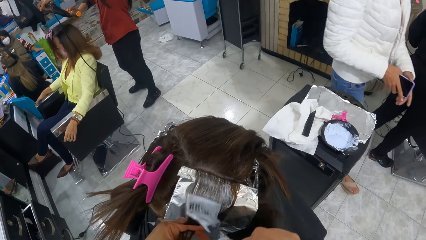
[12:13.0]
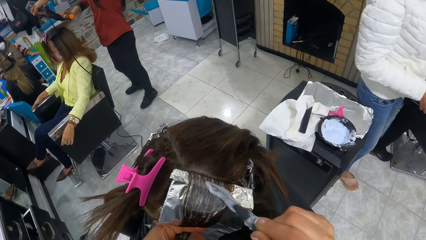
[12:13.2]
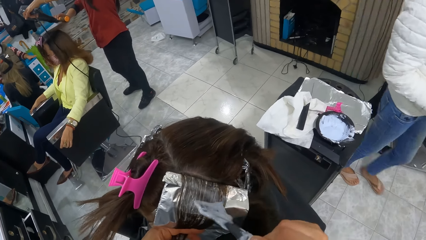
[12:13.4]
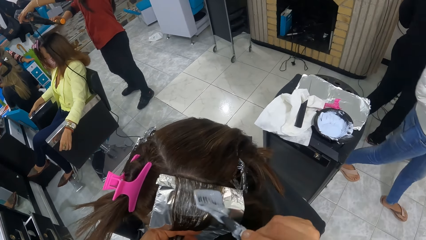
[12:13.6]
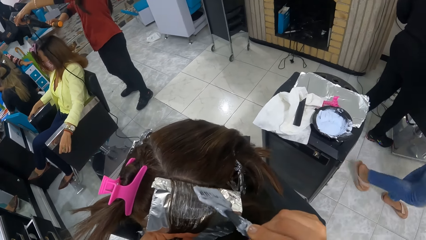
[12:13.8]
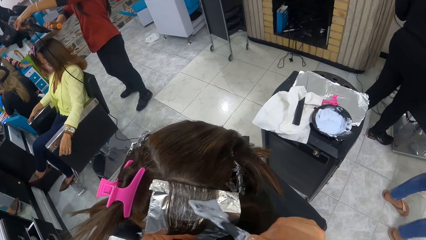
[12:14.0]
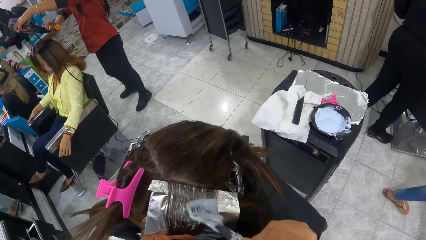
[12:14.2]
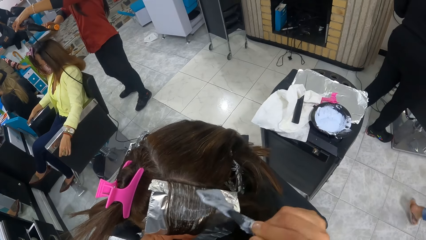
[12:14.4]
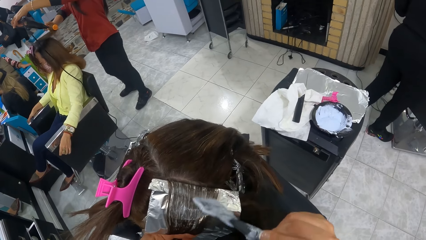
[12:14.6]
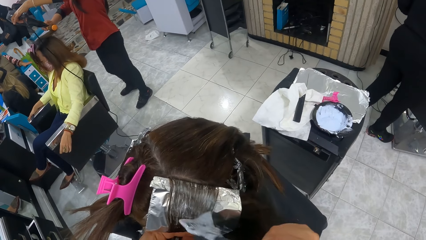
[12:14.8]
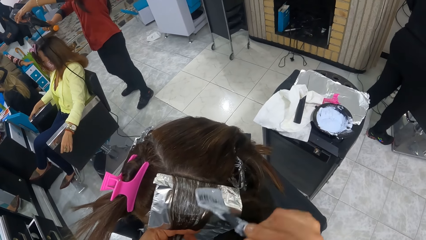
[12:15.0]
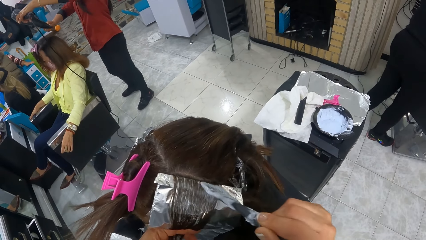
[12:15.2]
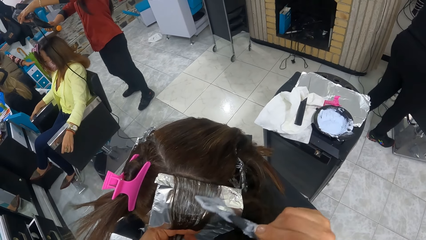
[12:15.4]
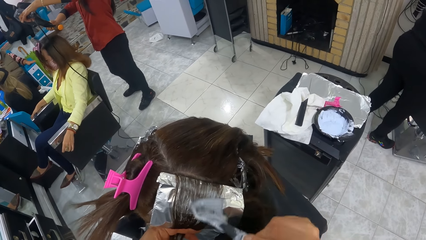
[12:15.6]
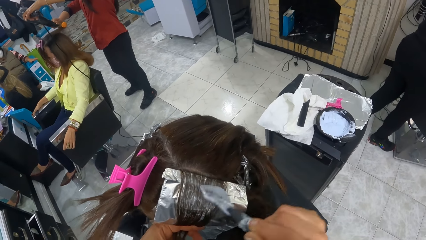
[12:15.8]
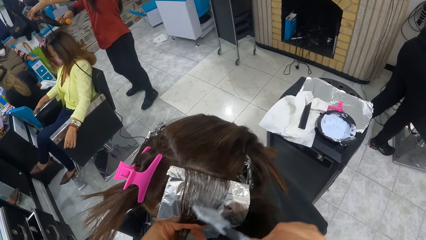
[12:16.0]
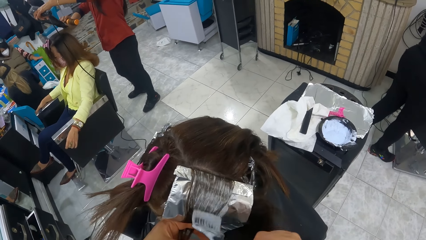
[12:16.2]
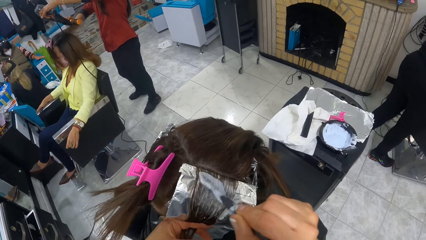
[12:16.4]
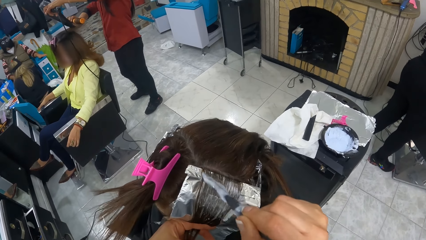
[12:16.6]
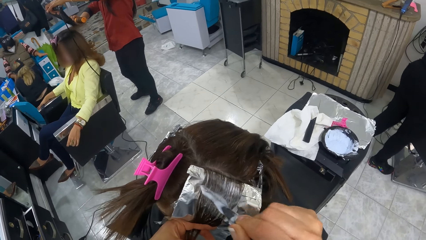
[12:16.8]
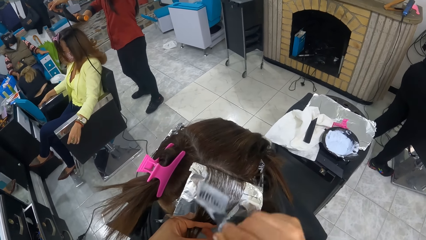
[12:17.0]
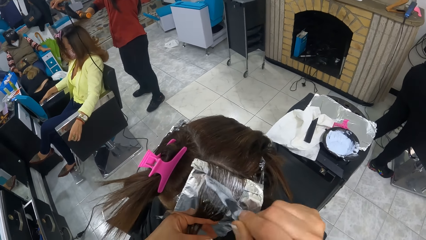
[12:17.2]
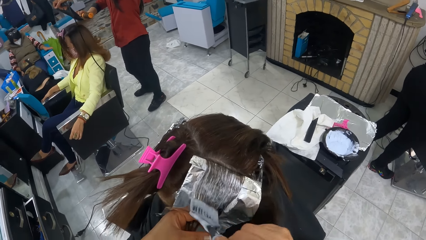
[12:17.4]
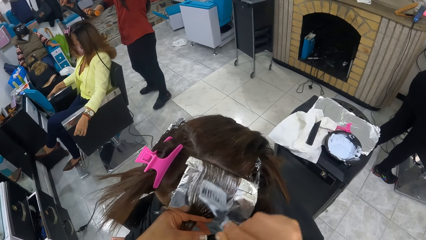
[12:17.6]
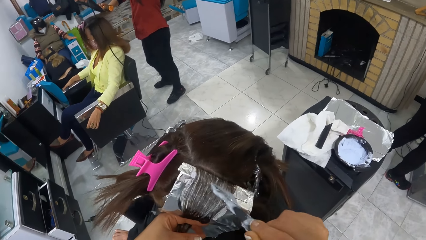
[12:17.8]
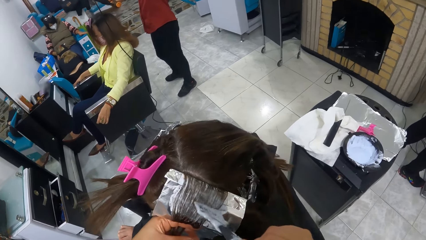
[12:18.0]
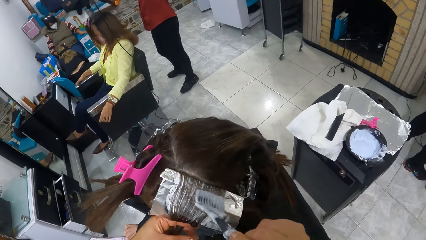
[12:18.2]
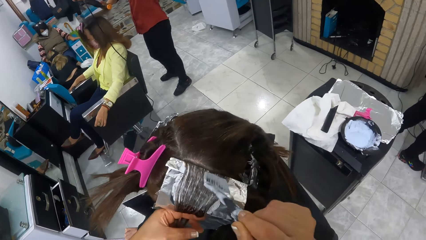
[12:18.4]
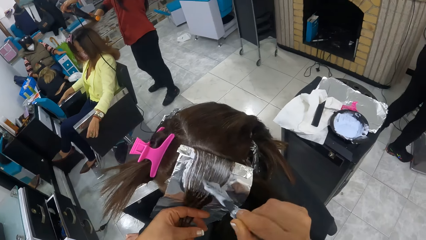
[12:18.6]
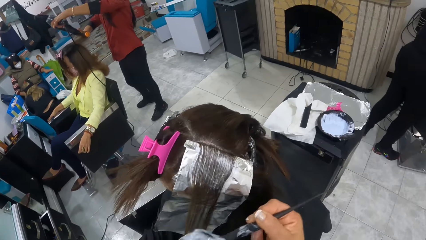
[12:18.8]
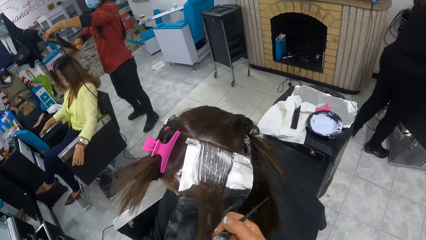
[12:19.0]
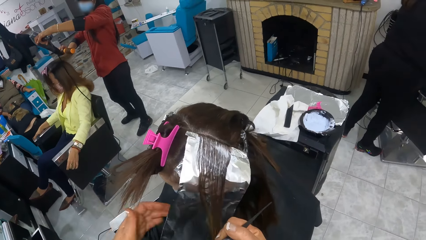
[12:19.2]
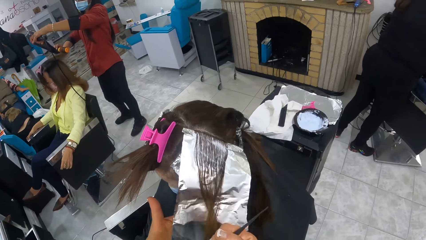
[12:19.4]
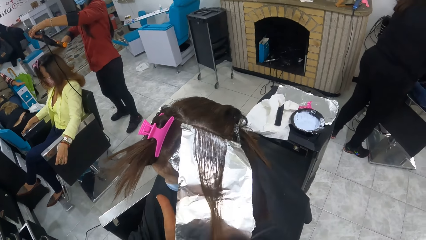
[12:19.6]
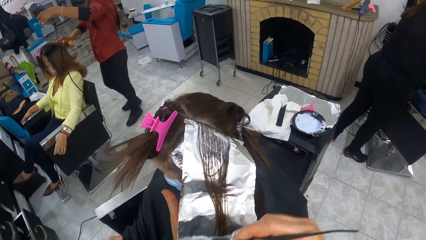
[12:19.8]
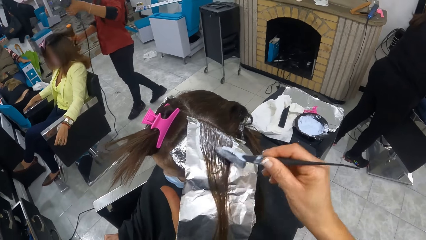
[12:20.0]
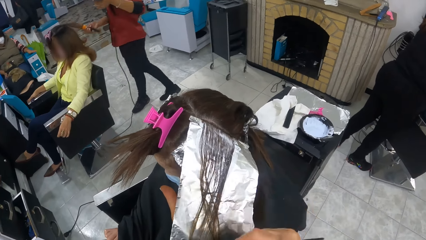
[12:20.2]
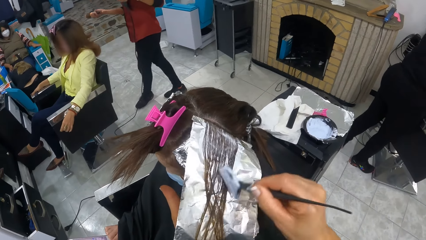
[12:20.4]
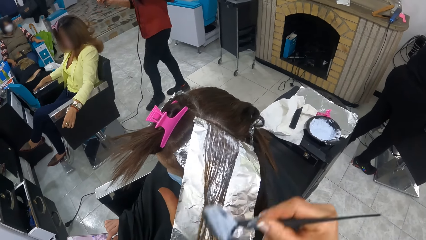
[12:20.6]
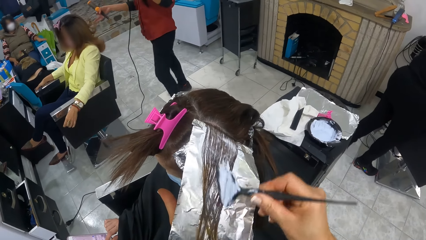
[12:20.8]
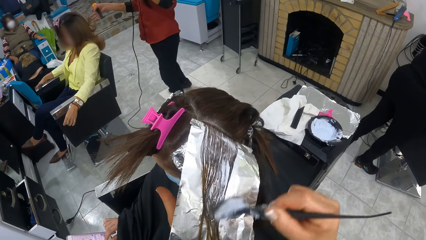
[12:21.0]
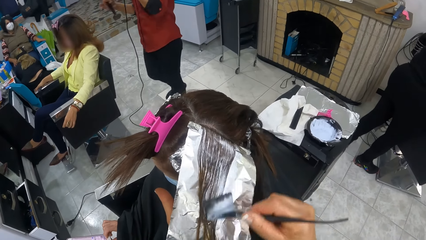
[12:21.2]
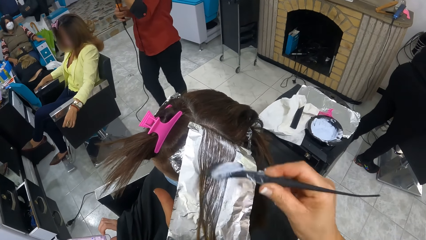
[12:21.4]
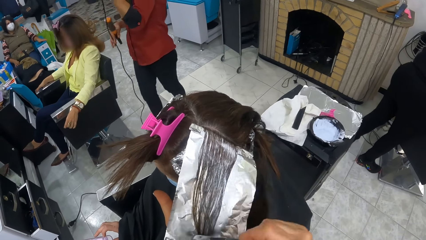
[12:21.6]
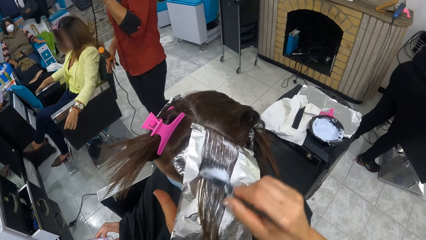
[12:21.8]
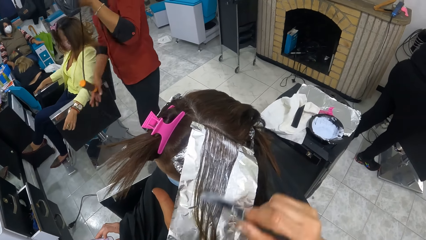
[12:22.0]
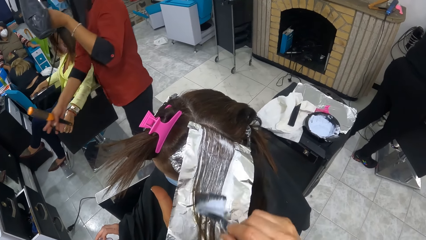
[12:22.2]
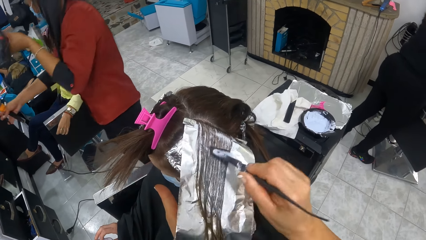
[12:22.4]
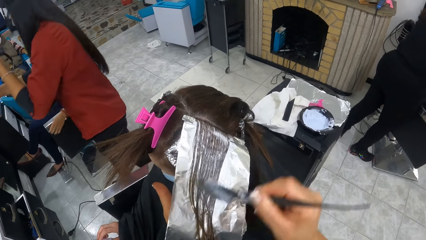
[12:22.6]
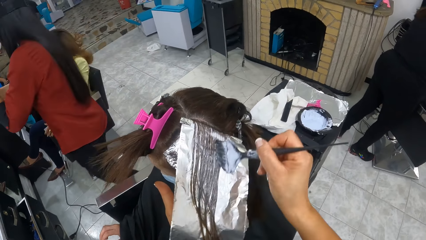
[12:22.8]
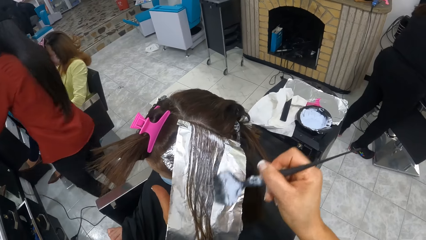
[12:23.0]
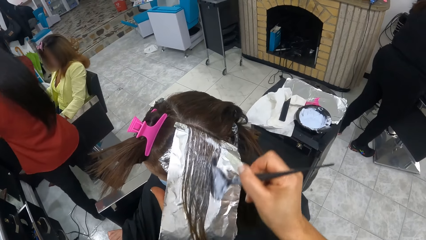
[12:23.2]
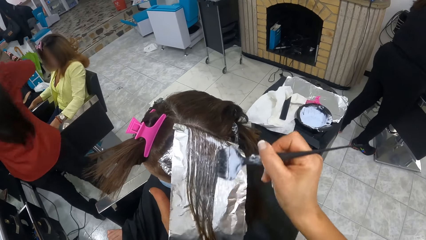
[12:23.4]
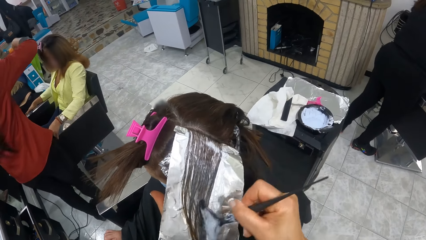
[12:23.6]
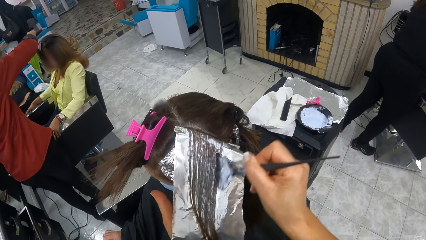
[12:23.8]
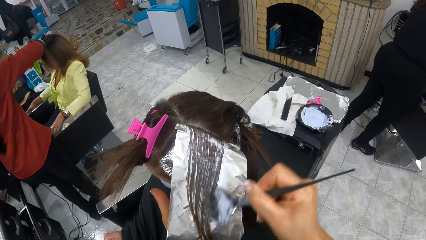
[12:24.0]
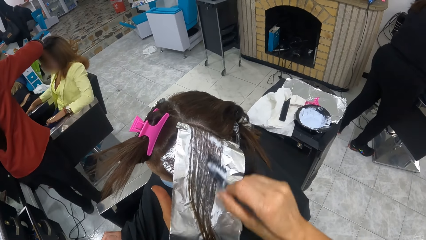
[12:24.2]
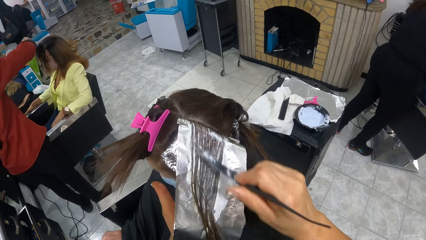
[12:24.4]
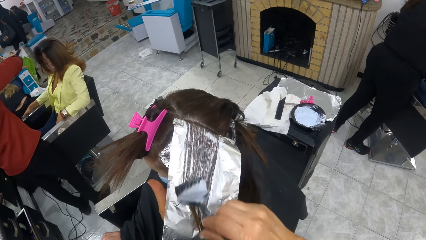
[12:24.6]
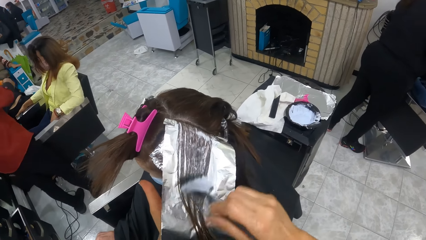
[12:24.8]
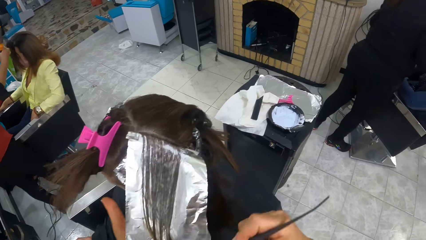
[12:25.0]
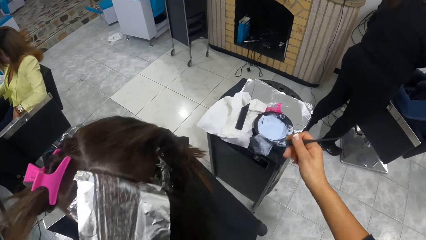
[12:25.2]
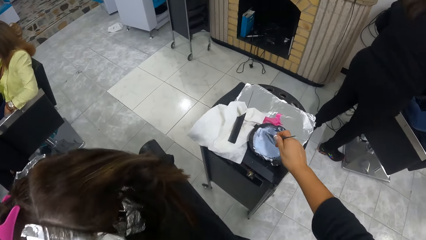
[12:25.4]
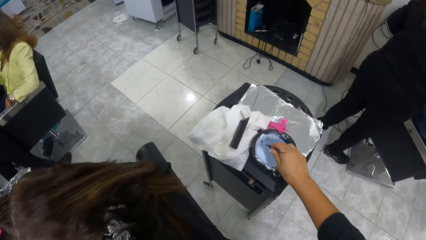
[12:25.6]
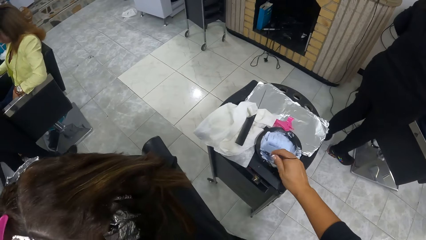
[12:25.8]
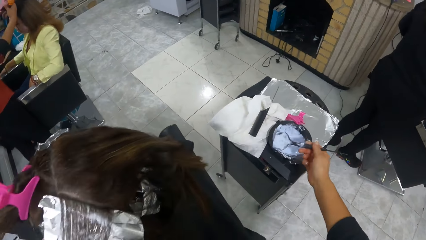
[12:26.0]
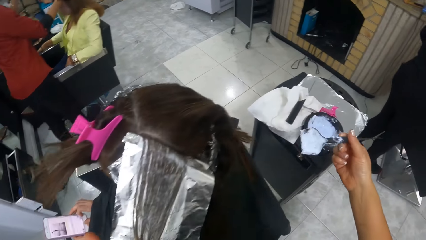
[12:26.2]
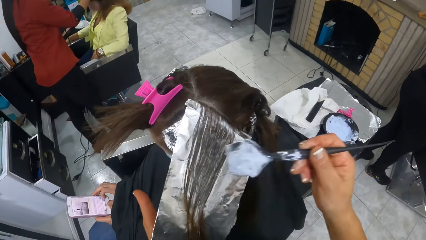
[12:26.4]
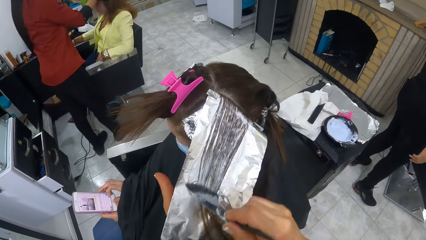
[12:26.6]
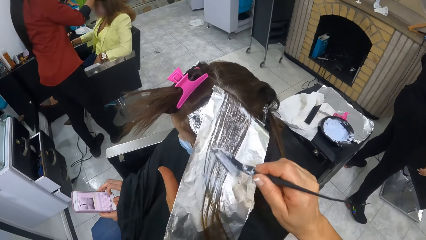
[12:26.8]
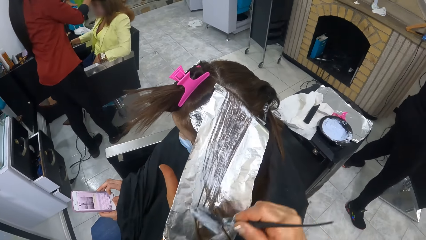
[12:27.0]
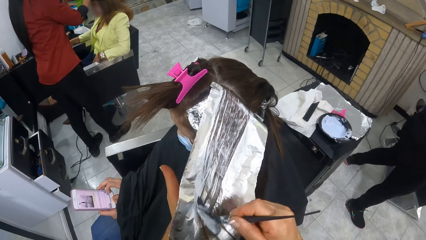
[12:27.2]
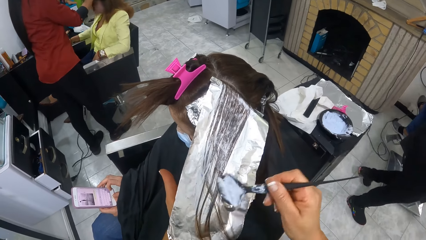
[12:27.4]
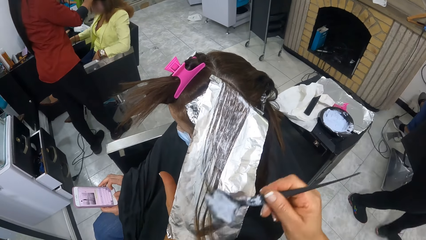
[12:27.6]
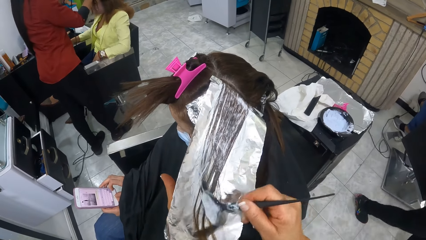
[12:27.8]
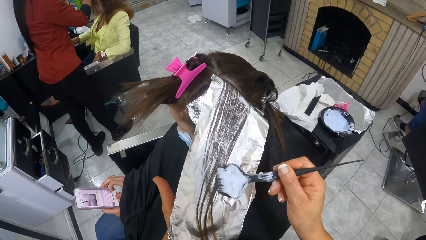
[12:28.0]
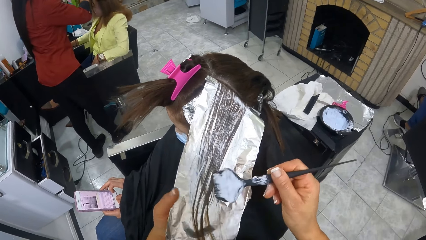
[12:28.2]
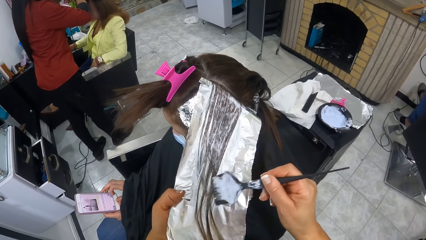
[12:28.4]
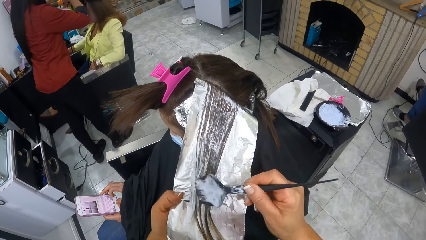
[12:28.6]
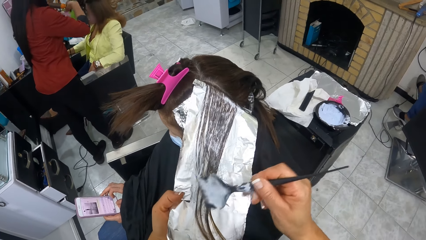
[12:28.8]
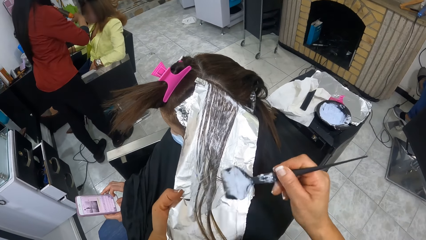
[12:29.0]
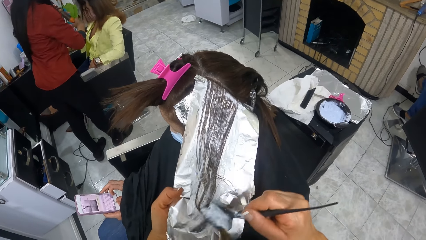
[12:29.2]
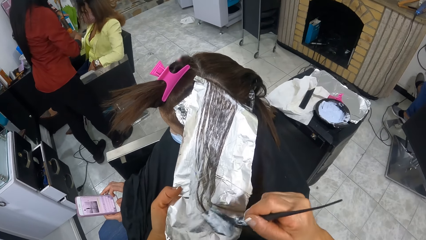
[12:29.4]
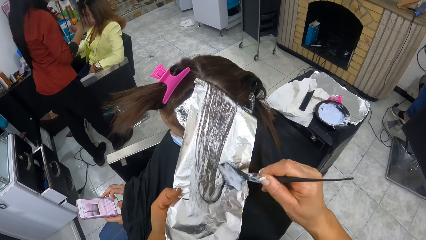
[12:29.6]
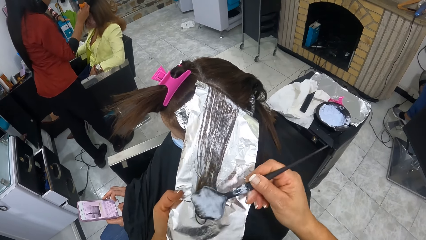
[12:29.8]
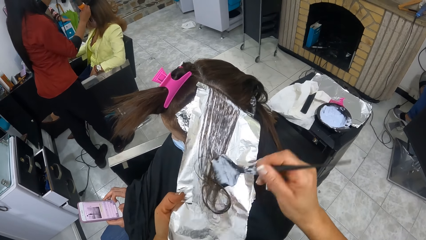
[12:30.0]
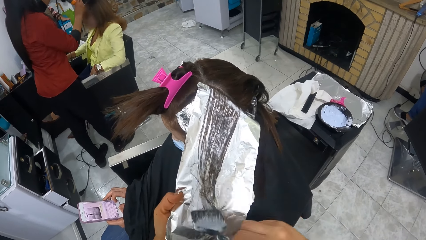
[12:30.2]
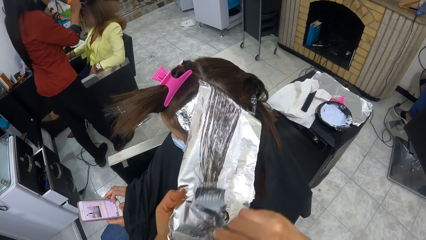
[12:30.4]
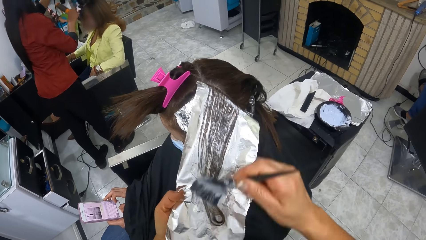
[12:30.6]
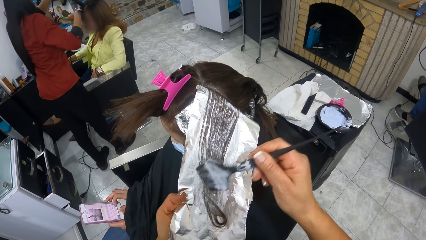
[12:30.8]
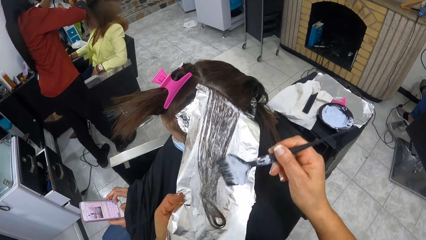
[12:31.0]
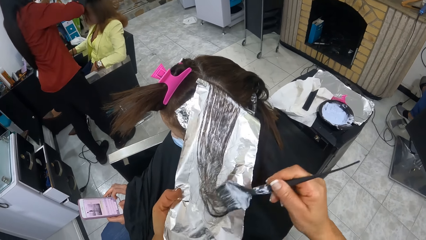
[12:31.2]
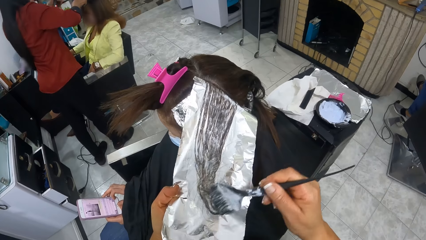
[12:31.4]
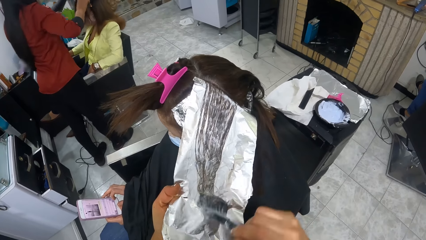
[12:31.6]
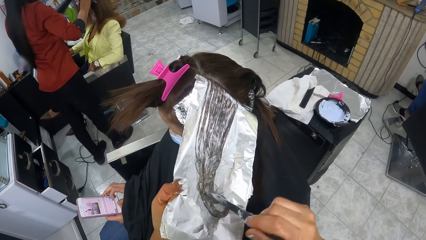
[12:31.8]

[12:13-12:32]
A woman moves the cord of the blow dryer in her left hand with her right hand. The woman removes a hair clip from the hair of a second woman with her right hand. The camera wearer dips the relaxer comb into the relaxer container with her right hand. She applies the relaxer to a third woman's hair with the relaxer comb in her right hand. The second woman pulls her hair with her right hand. The first woman clips the second woman with the hair clip in her right hand.
